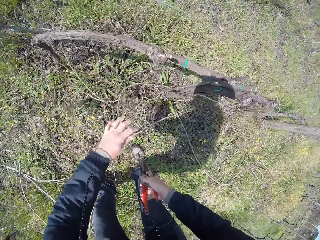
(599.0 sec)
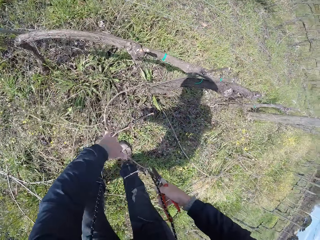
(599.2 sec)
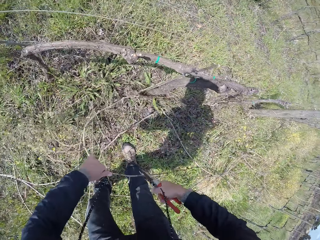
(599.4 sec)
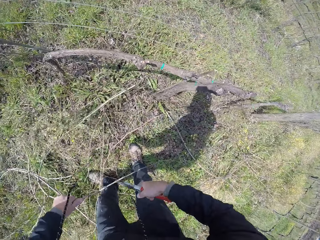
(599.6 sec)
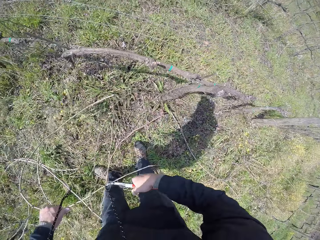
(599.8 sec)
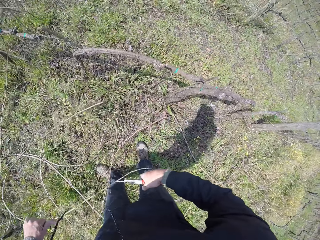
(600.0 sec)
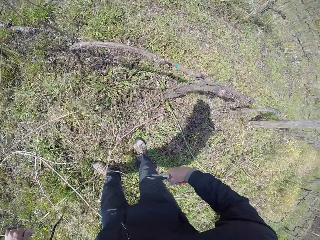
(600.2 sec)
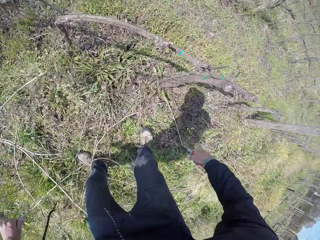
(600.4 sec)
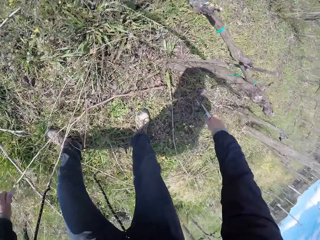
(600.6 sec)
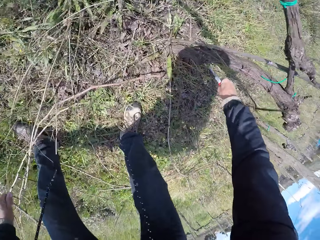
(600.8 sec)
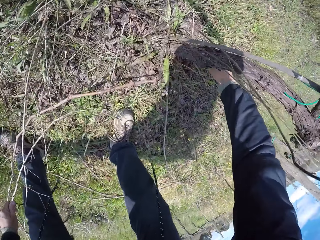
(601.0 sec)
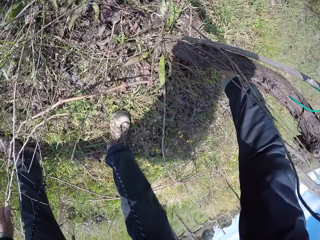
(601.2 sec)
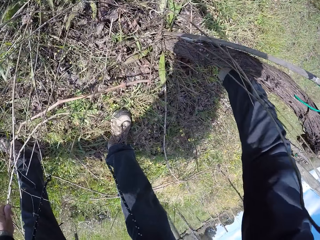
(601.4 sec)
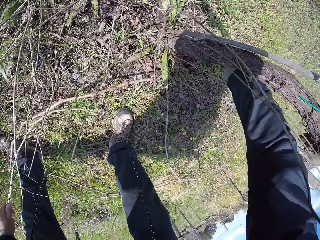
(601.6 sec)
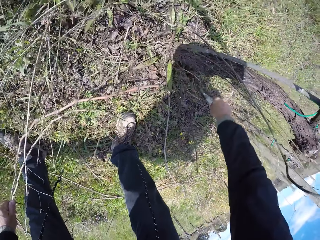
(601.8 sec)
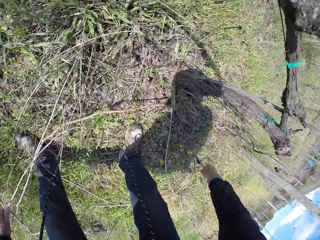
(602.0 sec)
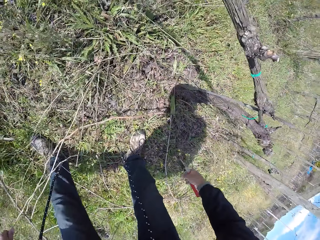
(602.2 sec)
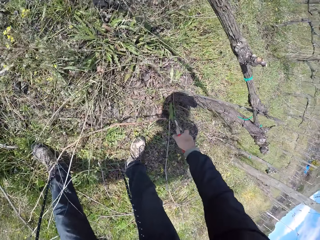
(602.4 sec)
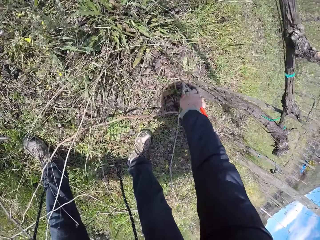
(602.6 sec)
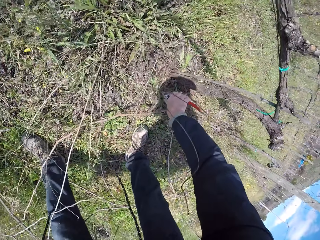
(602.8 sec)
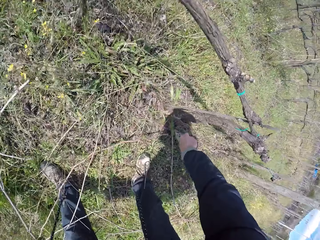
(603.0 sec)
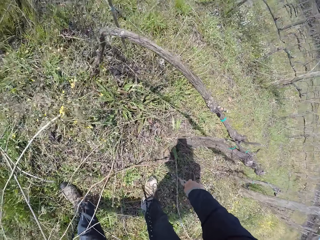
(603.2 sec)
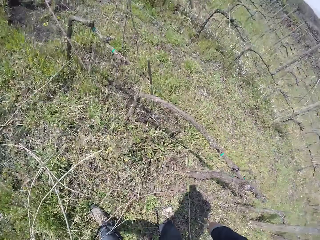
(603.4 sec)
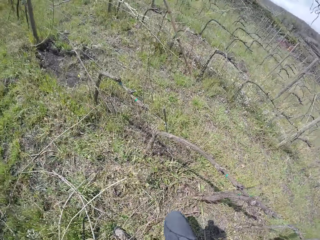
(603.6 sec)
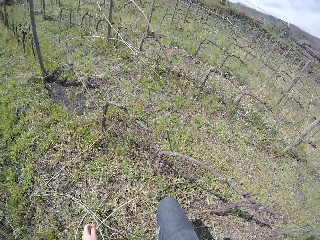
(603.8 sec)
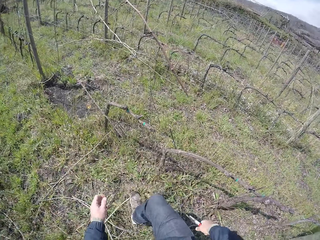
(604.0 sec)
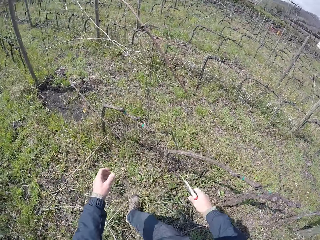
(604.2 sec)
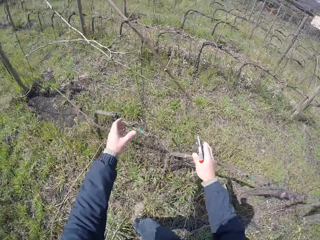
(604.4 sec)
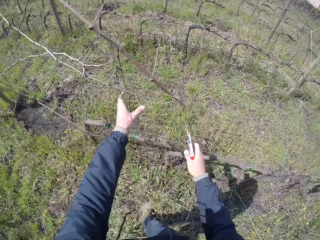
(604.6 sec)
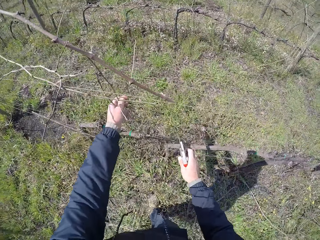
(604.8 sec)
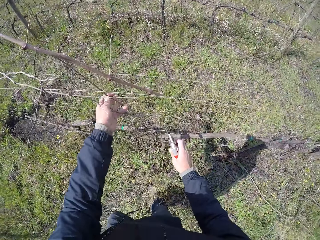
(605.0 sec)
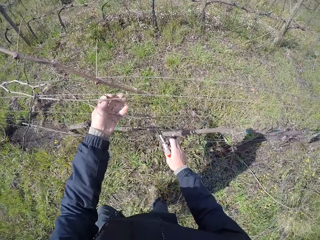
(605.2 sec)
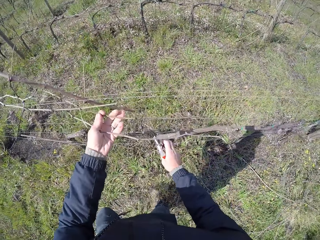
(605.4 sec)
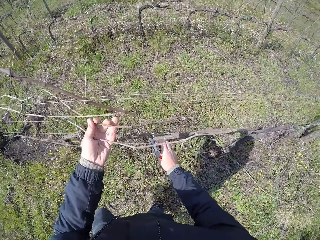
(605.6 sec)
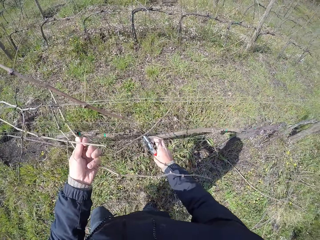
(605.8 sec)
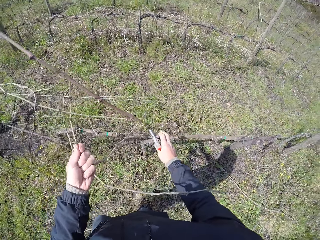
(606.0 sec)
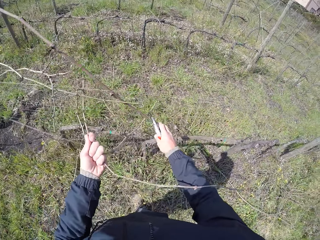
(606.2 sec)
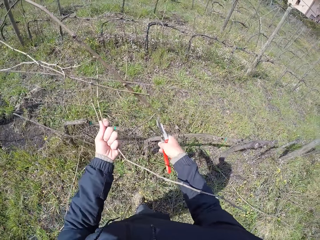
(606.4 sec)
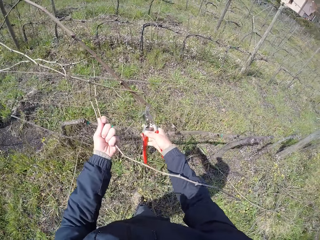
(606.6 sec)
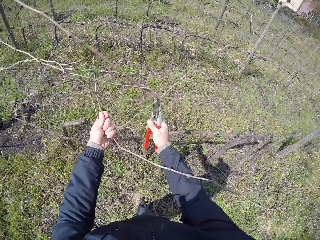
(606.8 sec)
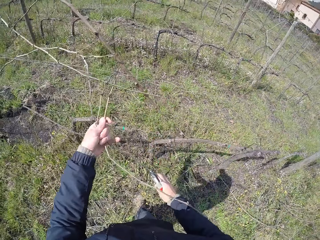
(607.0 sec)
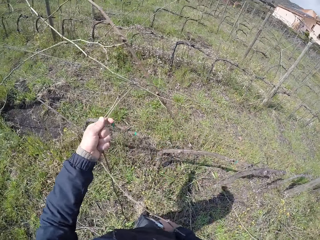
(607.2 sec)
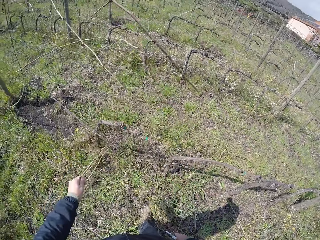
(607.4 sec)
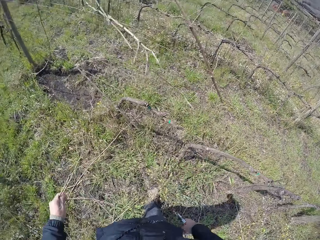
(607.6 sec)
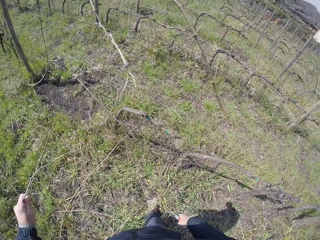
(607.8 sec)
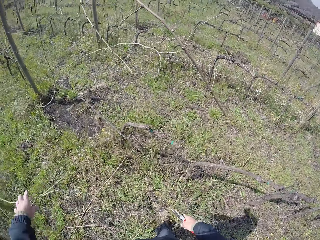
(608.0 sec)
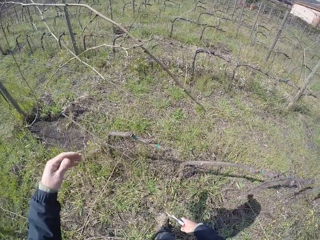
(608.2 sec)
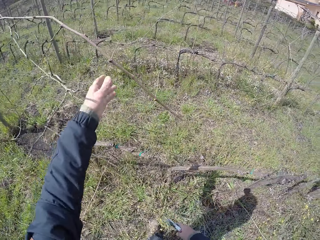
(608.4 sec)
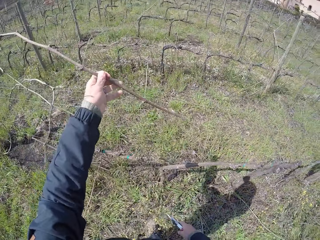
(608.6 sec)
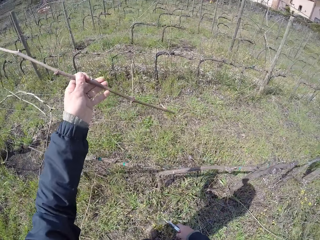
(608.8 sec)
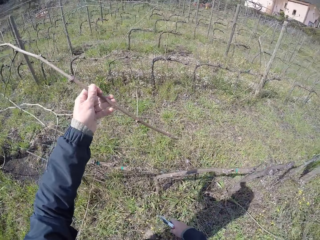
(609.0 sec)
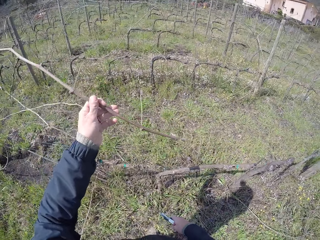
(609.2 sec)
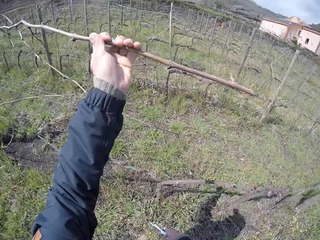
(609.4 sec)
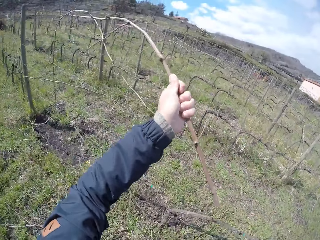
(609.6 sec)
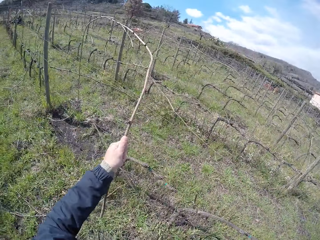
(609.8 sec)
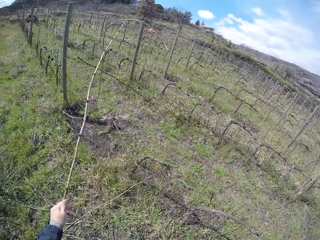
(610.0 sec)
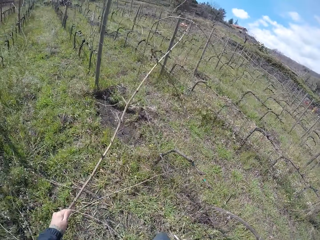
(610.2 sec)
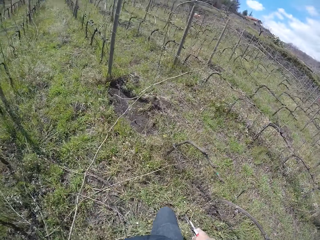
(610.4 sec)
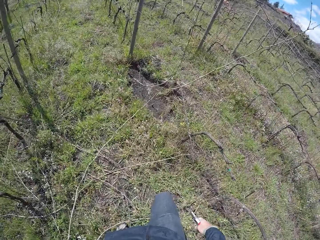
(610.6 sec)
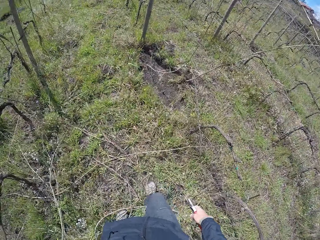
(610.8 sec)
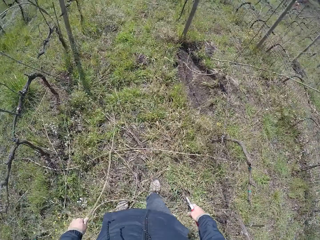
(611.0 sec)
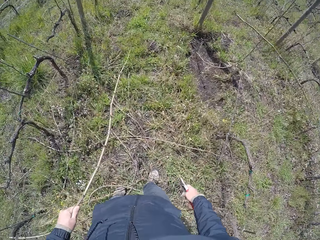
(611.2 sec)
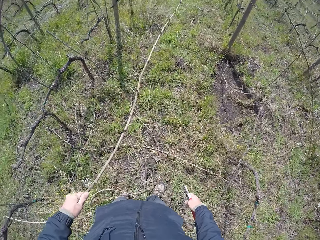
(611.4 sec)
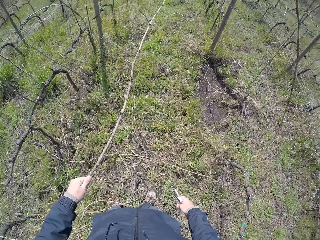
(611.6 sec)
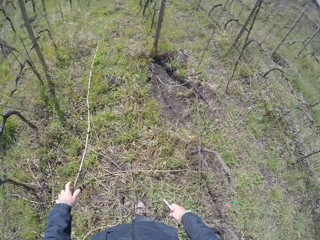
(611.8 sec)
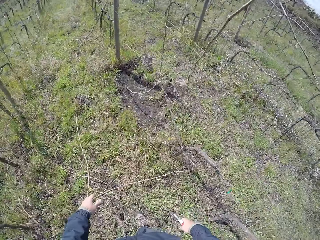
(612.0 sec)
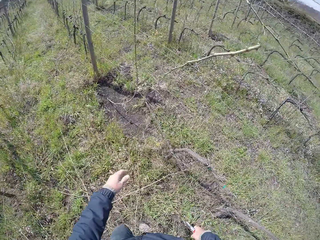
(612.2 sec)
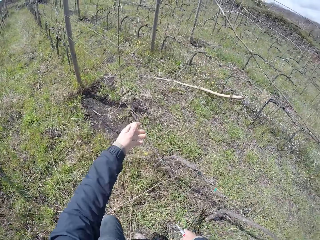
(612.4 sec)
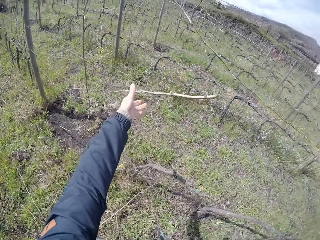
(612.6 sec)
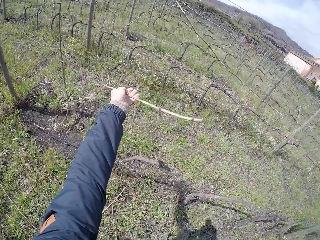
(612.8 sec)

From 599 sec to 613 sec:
The camera wearer drops the stick on the floor with his left hand. He takes the stick. He cuts the stick with the hand pruner. He picks up a stick on the wired fence with his left hand. He cuts the stick. He drops the stick on the floor with his left hand. He picks up a stick on the wired fence with his left hand. He drops the stick on the floor with his left hand.

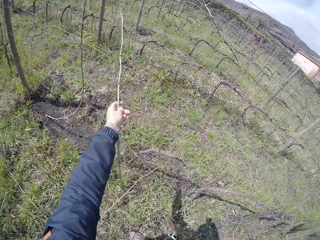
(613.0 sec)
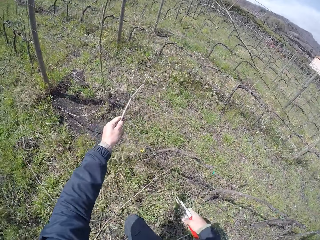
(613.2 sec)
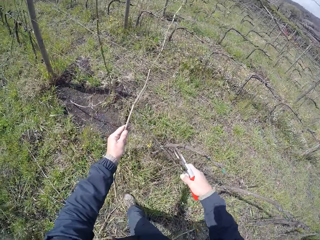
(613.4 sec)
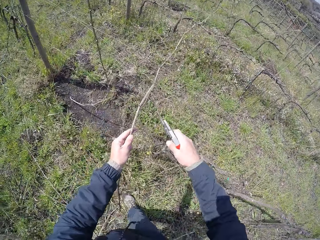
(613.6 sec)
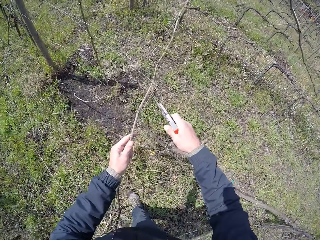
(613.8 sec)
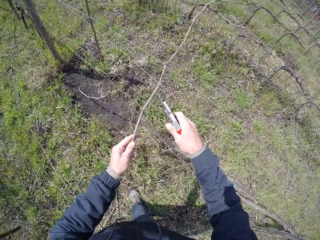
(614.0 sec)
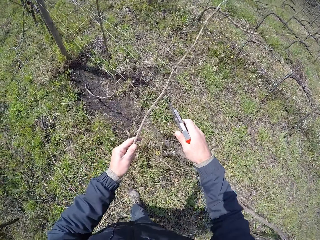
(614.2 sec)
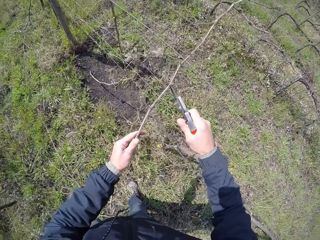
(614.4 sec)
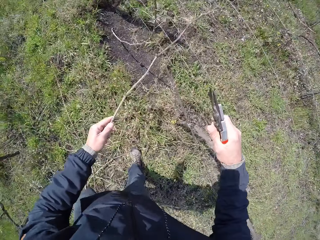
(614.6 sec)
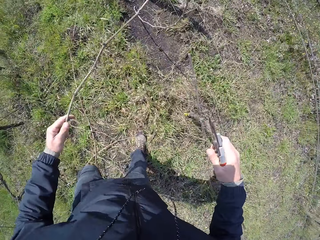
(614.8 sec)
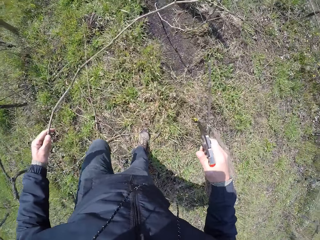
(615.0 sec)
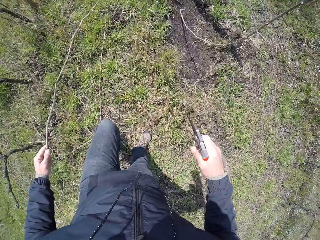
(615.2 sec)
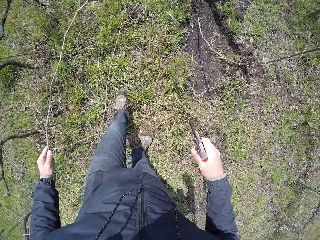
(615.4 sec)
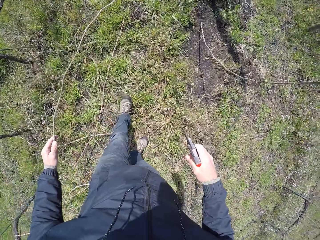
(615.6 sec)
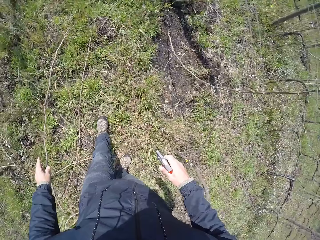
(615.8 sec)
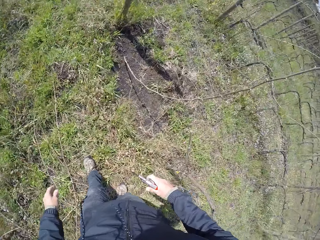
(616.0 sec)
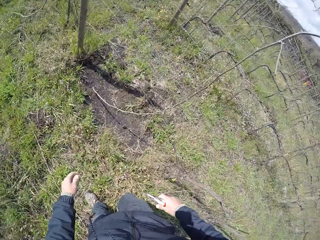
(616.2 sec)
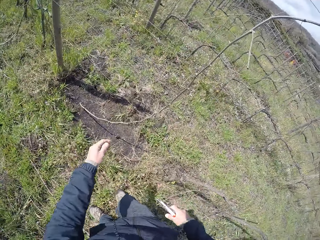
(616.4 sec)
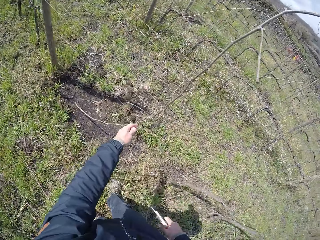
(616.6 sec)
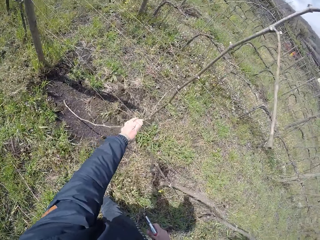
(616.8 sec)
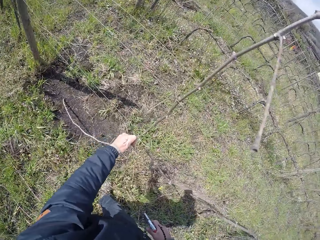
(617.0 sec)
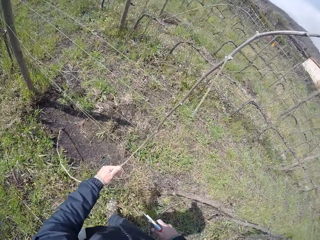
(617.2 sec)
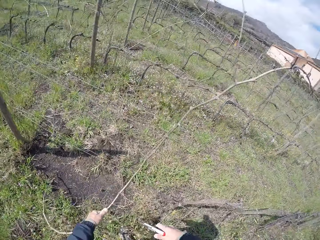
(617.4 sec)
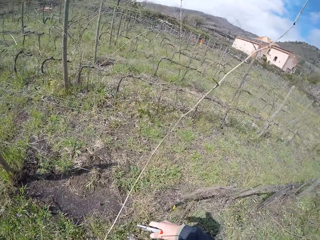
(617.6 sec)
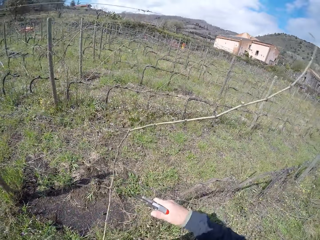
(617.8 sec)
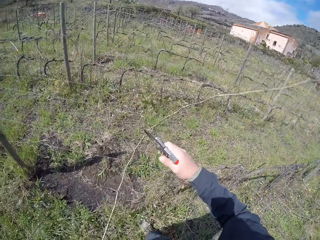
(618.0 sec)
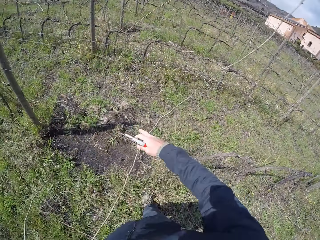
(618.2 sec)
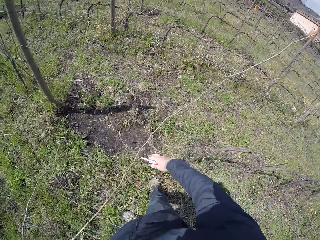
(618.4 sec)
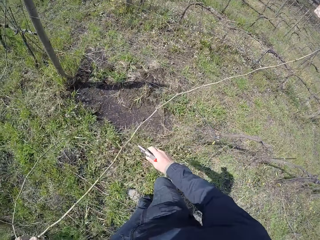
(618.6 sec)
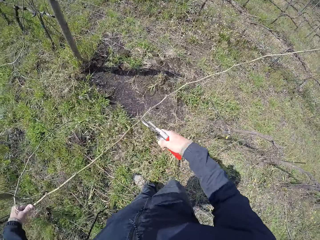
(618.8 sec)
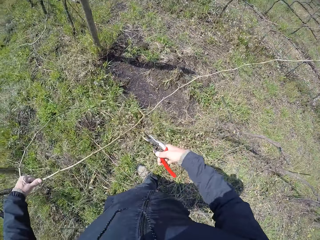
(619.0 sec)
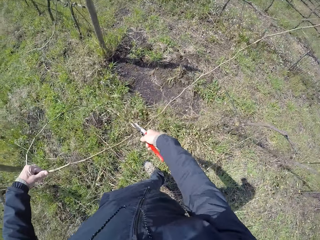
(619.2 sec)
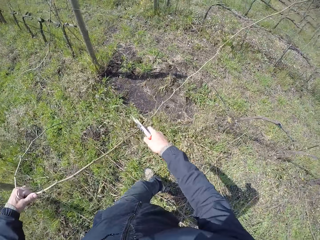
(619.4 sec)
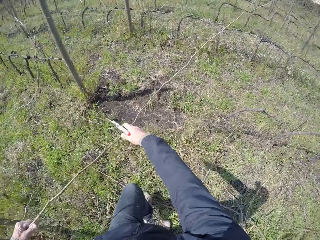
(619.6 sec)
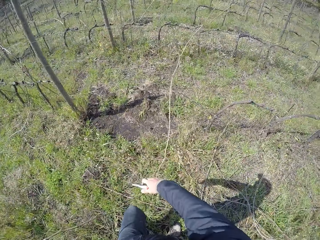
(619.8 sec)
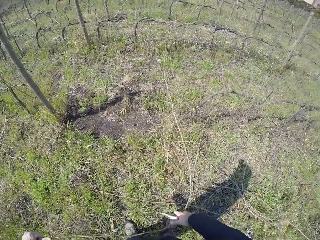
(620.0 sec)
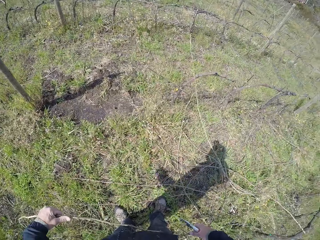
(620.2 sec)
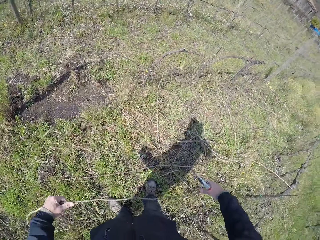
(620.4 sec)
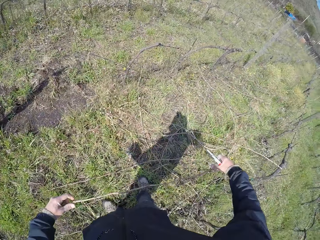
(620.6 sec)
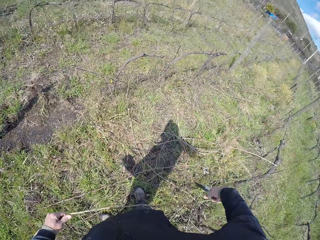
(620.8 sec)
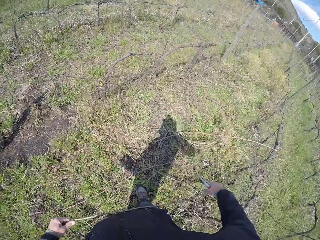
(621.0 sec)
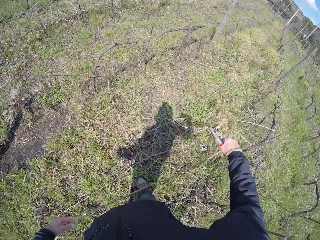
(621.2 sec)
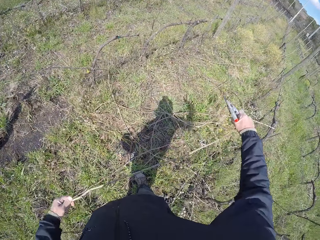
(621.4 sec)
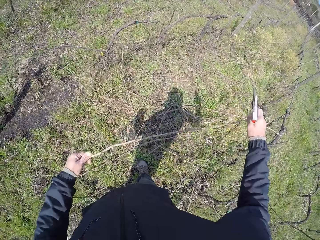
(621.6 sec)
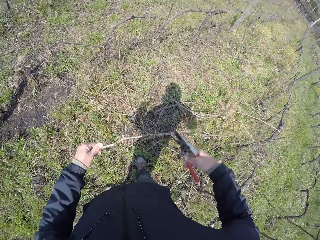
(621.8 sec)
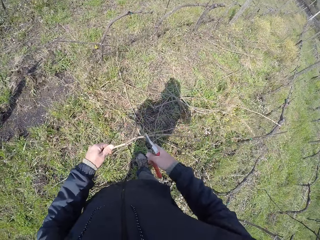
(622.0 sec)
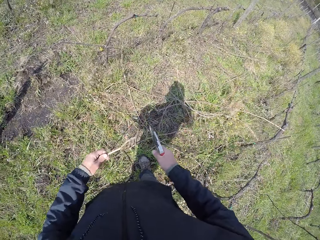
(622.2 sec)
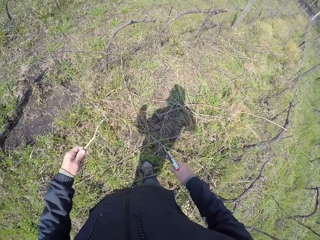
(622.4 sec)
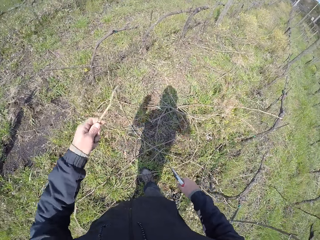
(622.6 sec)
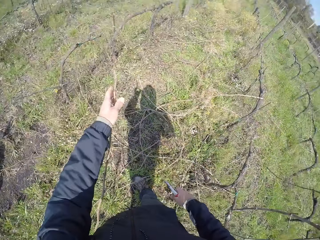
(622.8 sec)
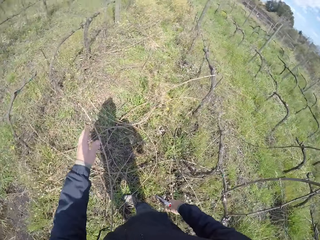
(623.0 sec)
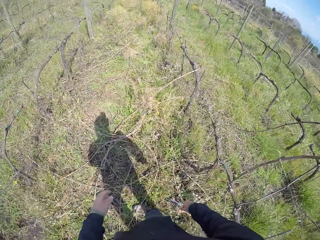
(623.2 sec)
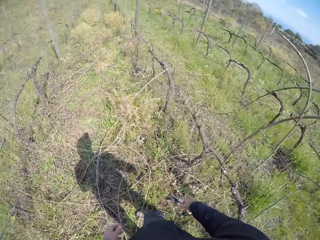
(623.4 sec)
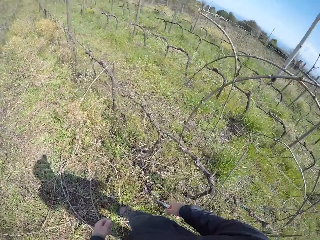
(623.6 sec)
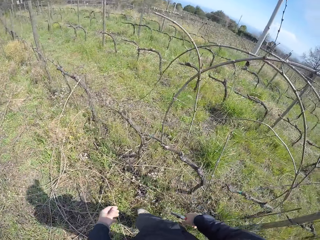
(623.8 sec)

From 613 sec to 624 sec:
The camera wearer picks up a stick on the wired fence with his left hand. He prunes the stick with the pruner in his right hand. He drops the stick on the floor with his left hand. He picks up a stick on the wired fence with his left hand. He prunes the stick with the pruner in his right hand. He drops the stick on the floor with his left hand.
